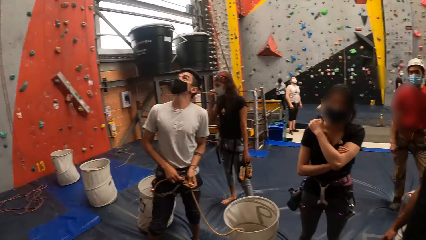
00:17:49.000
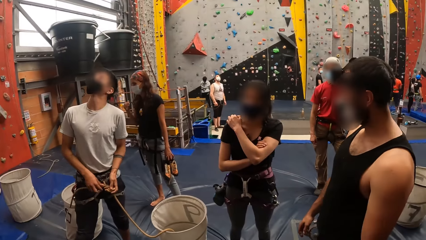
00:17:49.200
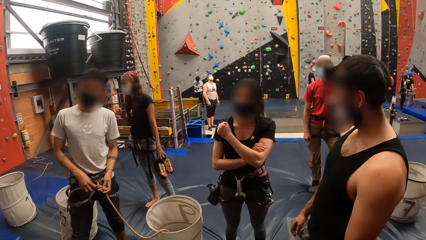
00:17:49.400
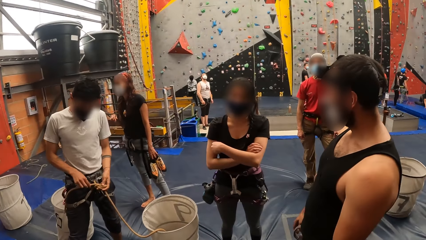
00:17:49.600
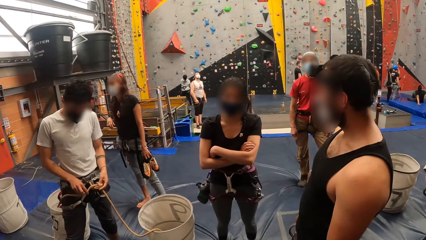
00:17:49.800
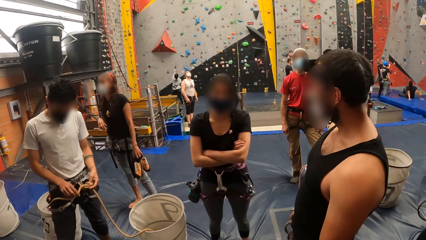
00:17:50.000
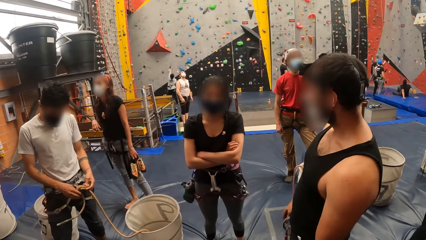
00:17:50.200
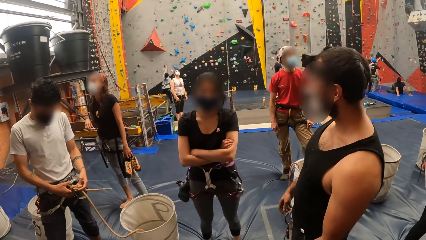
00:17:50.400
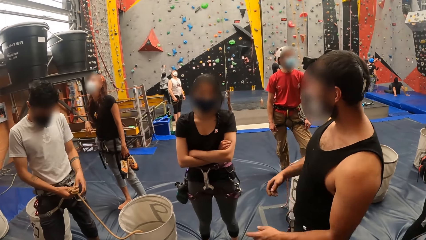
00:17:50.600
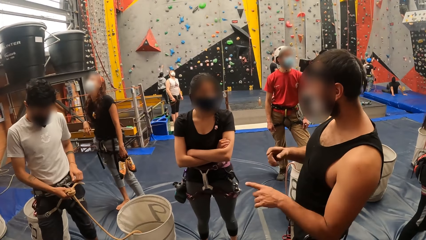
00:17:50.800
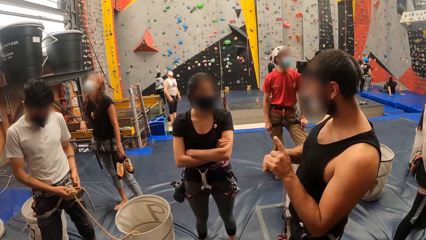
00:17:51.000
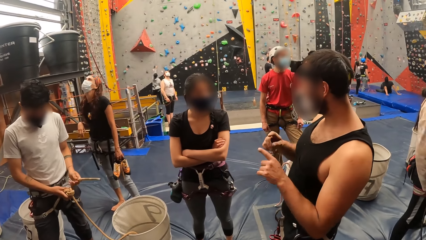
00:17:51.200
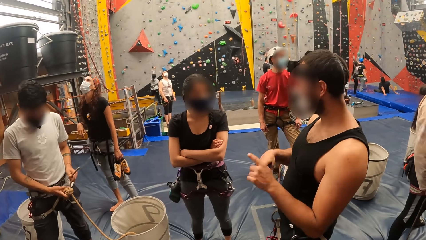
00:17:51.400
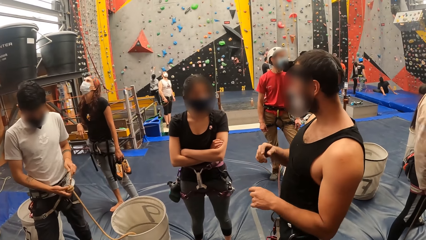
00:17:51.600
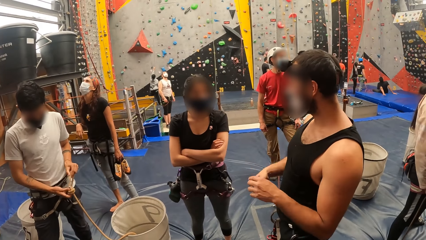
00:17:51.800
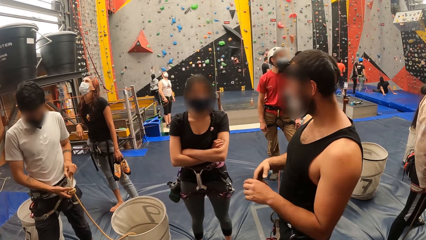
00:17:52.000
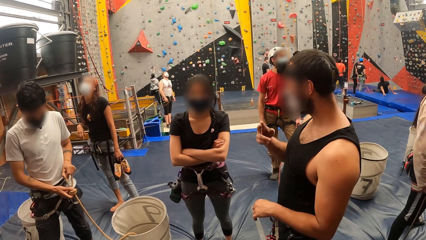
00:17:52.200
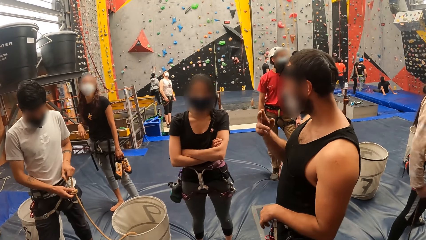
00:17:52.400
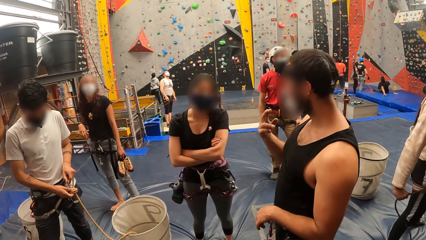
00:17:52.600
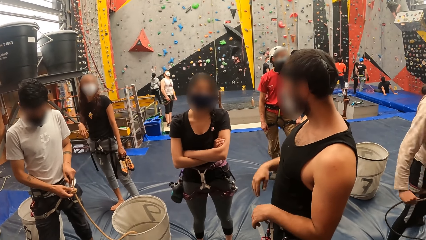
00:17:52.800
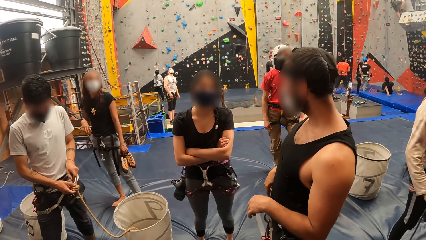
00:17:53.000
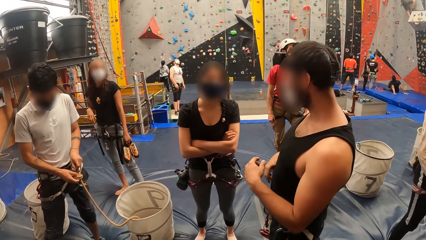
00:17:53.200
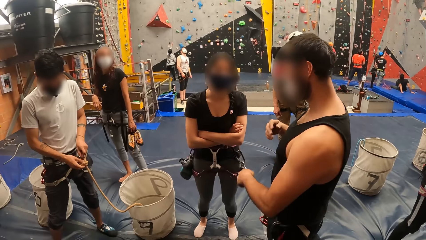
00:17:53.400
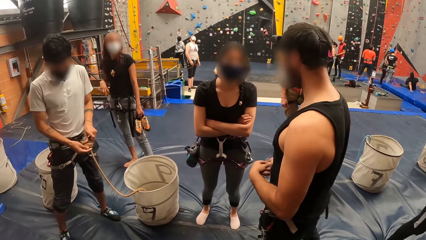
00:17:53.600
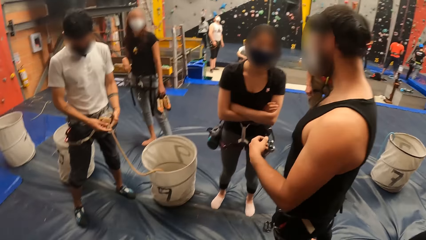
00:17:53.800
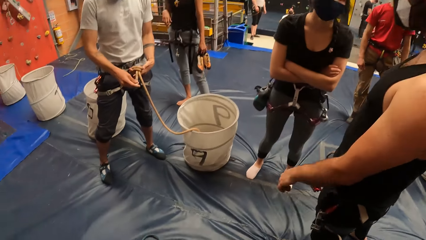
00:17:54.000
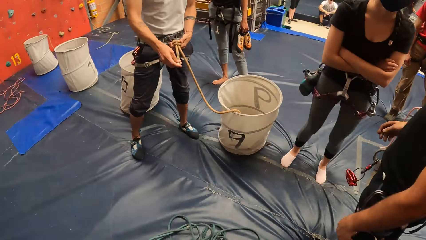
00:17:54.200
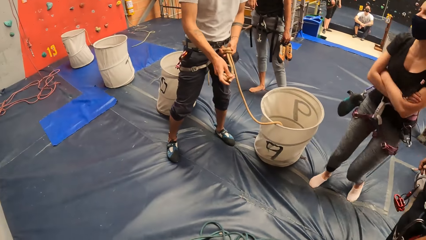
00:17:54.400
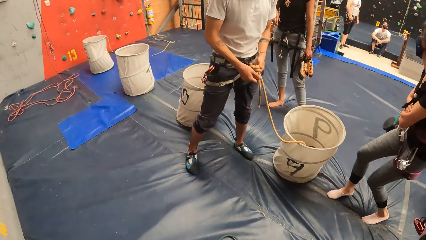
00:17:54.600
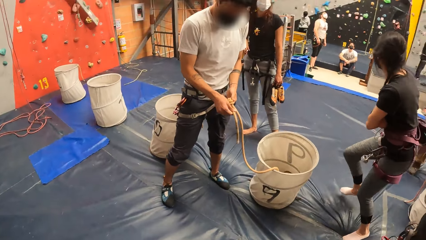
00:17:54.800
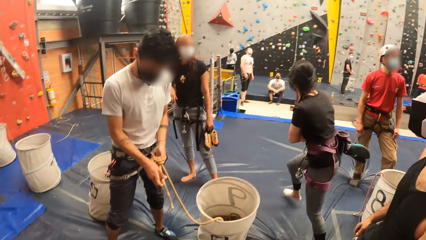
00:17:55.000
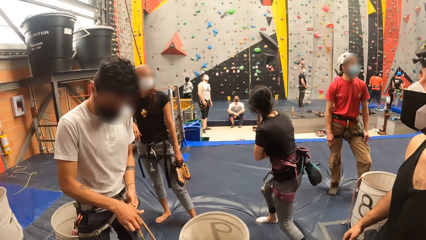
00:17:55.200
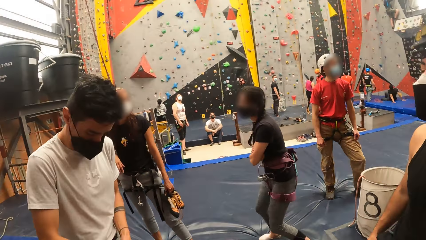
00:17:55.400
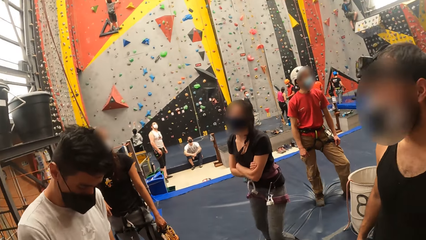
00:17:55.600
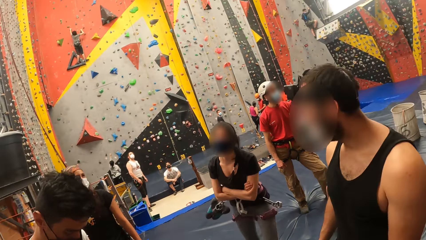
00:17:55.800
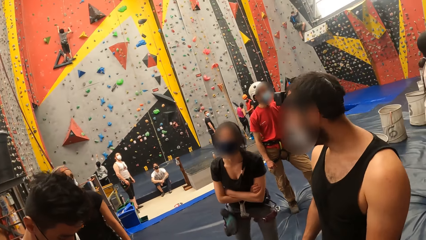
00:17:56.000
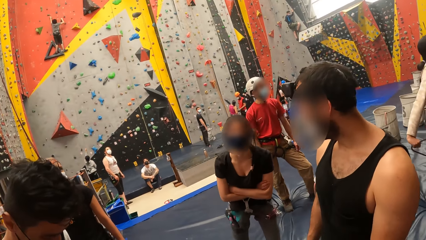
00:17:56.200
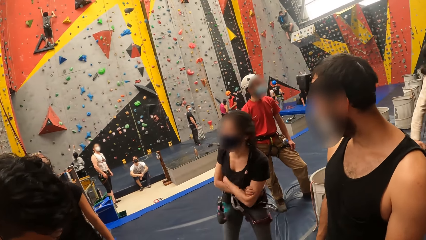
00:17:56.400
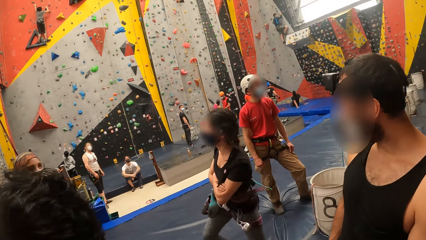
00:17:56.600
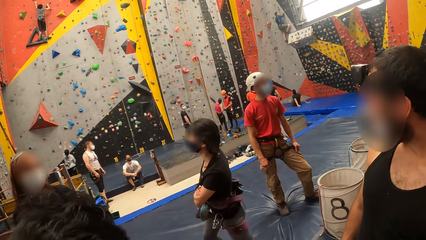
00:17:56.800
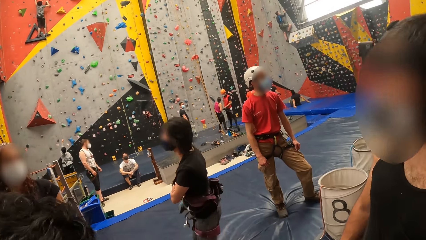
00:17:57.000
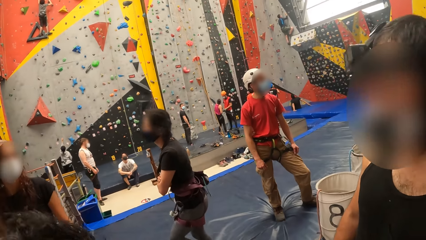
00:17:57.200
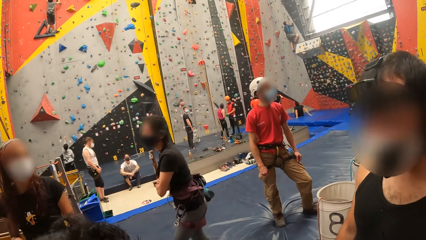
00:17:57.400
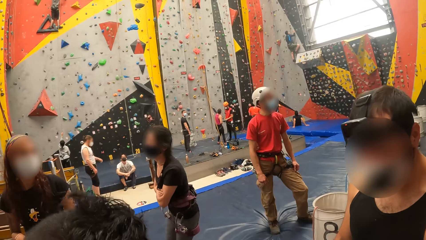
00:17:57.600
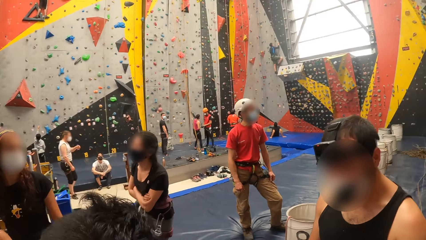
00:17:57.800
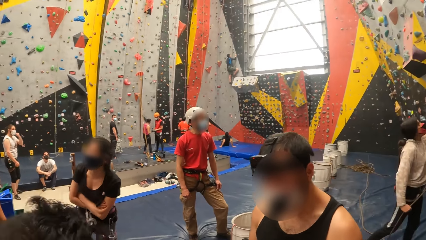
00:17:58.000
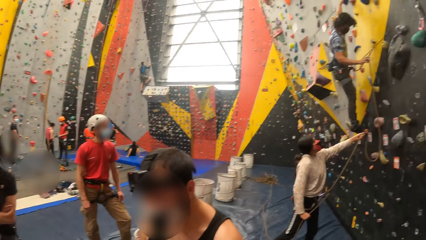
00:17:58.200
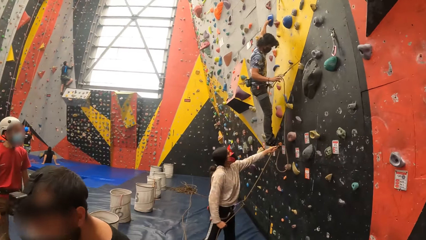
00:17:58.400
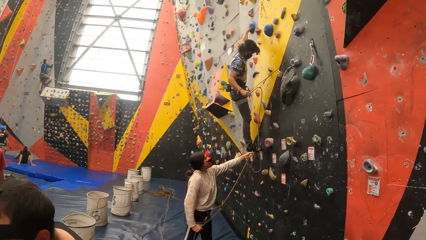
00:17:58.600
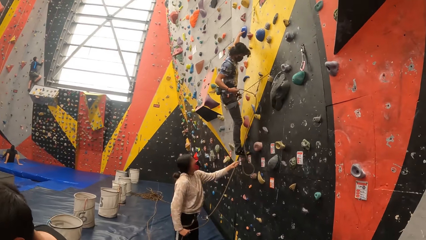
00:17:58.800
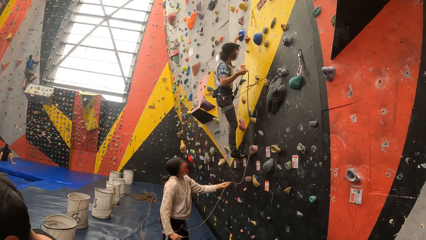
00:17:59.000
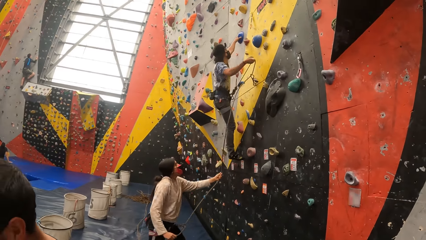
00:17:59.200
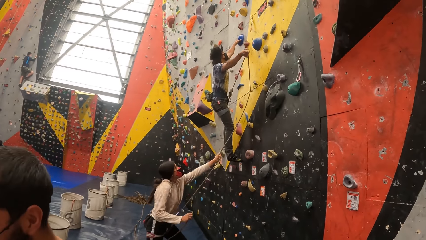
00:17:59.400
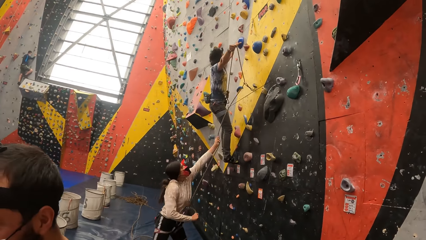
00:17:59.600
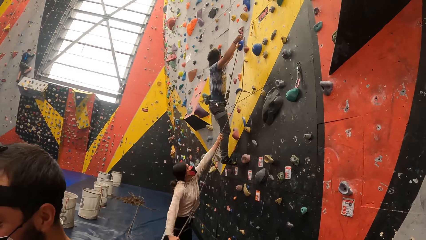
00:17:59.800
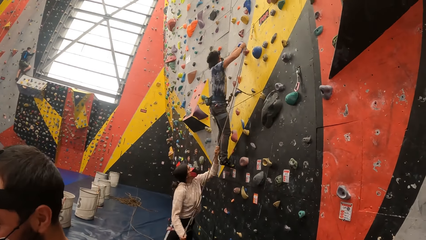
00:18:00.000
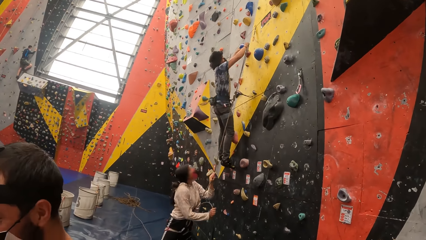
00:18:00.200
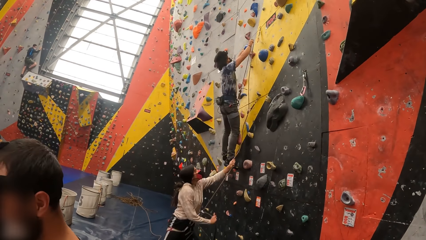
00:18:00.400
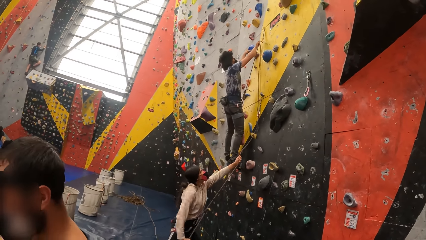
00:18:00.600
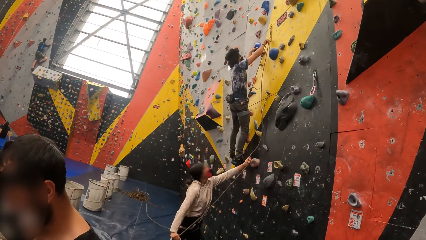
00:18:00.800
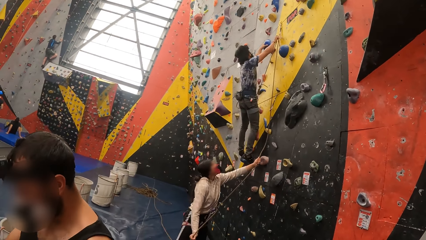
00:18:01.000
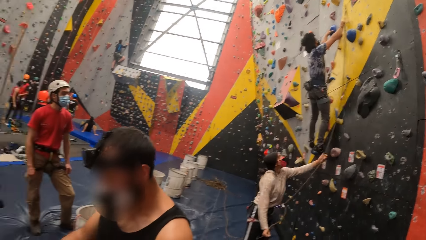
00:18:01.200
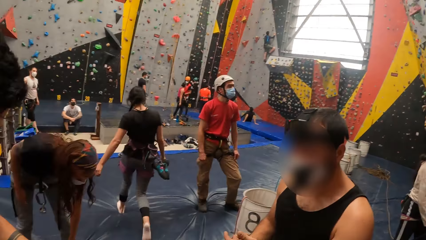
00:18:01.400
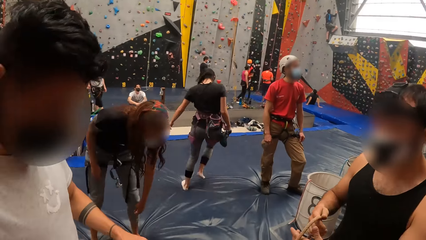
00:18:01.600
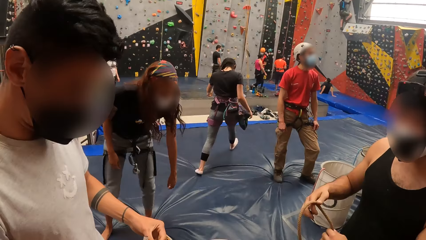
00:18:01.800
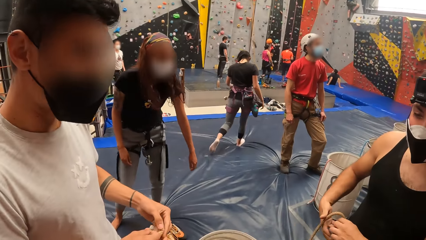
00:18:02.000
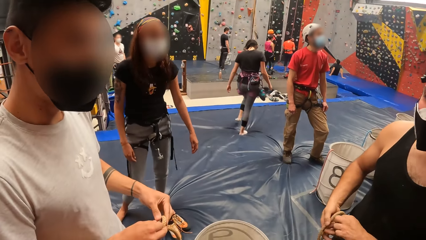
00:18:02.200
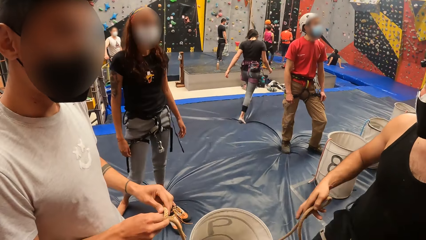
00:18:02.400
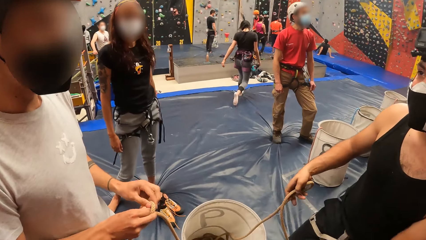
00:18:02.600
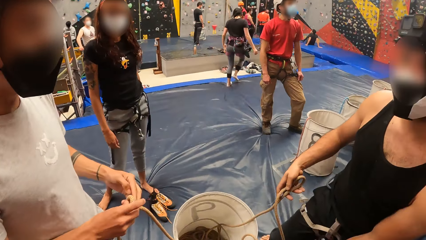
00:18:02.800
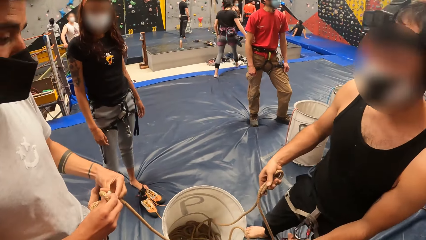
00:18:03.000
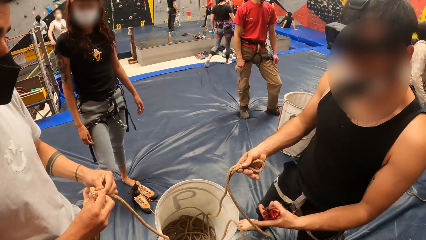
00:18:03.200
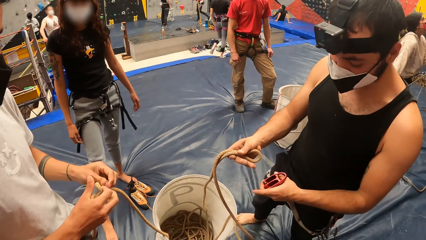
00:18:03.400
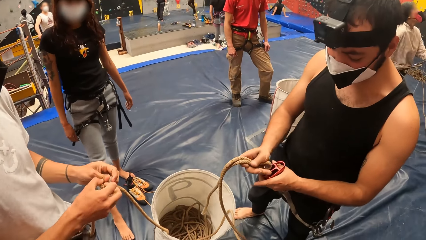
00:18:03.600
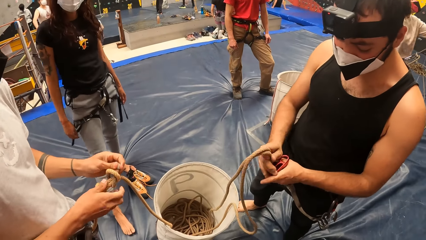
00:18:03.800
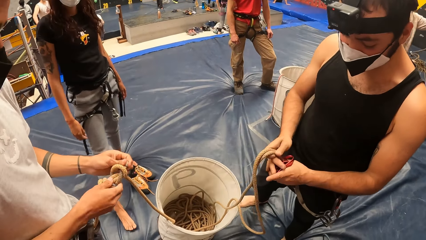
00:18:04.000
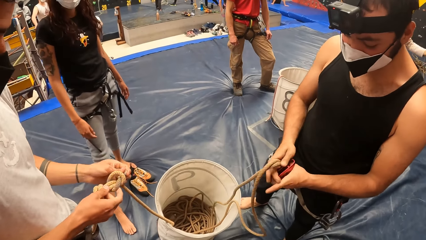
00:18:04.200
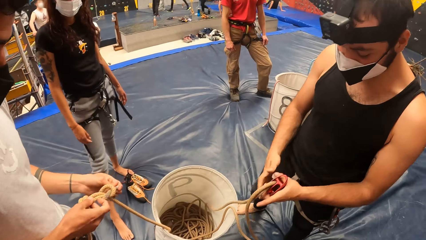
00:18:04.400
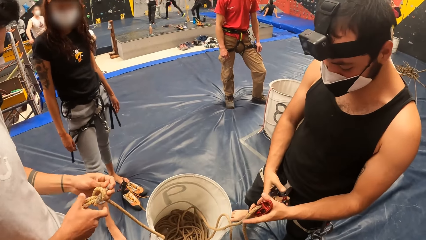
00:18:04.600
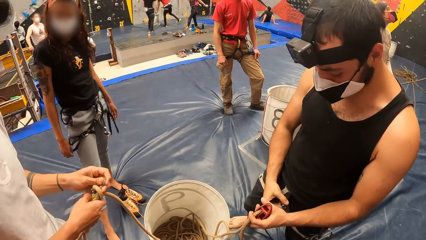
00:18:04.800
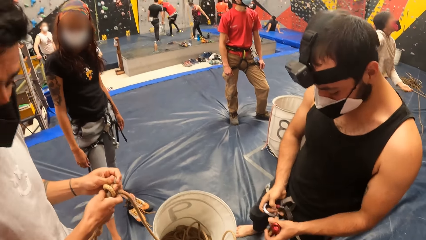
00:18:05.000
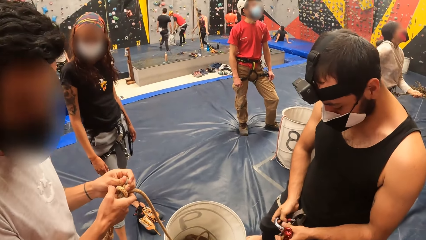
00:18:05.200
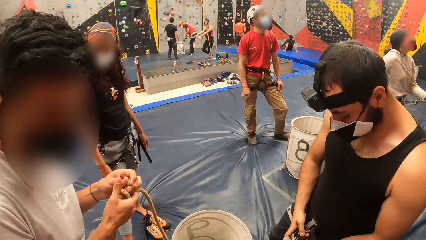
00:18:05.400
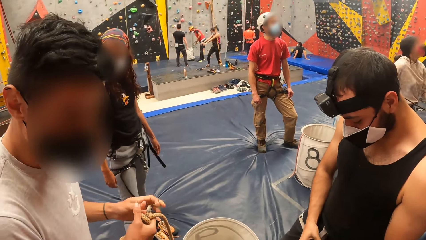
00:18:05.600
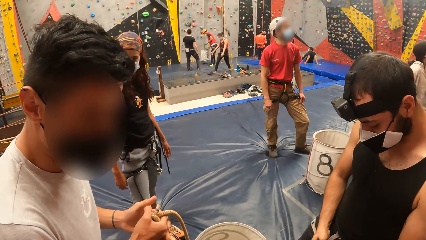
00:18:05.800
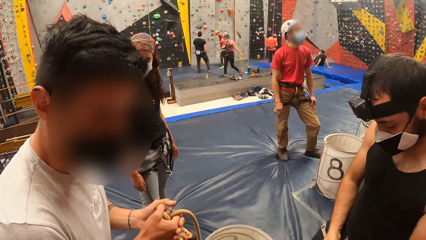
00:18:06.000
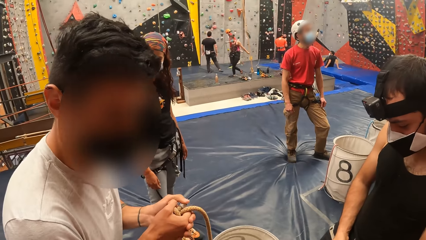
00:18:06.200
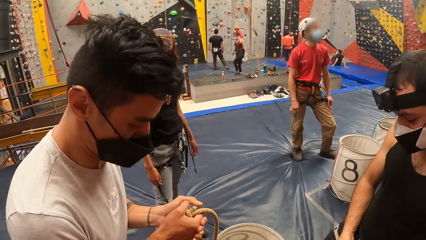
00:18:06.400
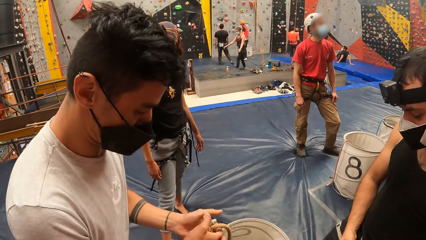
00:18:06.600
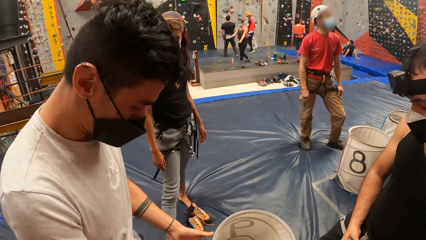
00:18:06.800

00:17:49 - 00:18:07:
The camera wearer looks sideways. They look at the men. A person gestures with both hands. The camera wearer looks up. They look at the wall. They talk to the men. They look in front.
